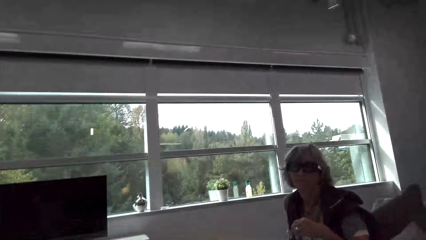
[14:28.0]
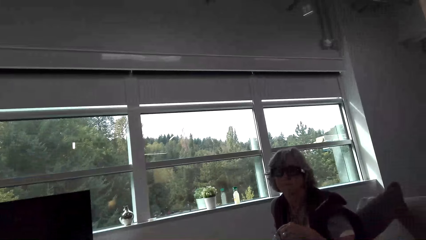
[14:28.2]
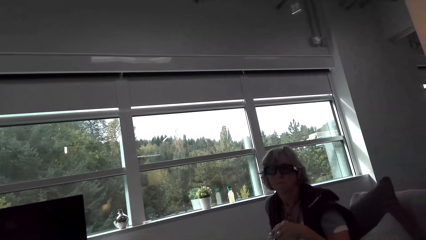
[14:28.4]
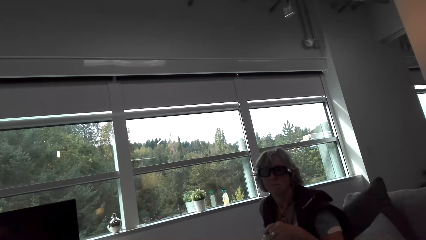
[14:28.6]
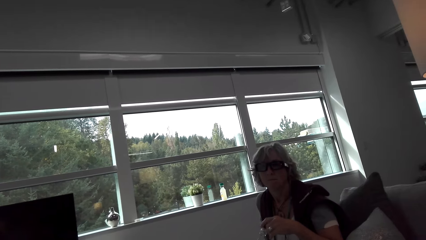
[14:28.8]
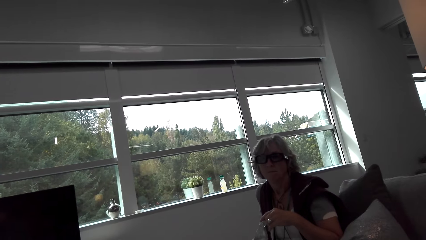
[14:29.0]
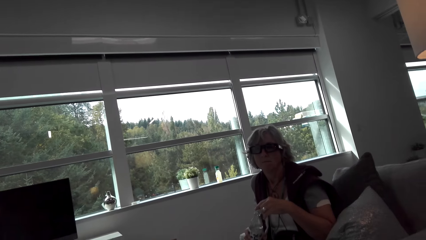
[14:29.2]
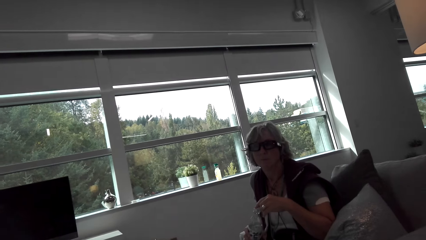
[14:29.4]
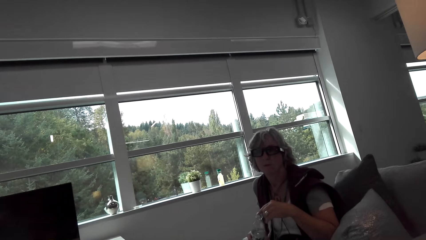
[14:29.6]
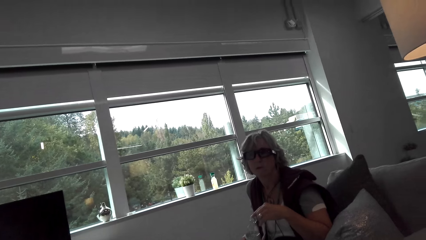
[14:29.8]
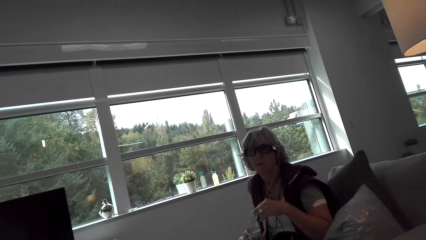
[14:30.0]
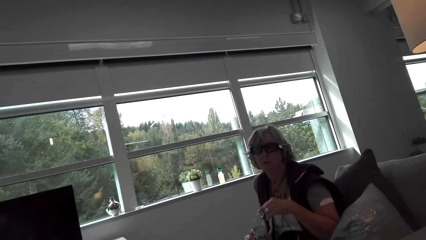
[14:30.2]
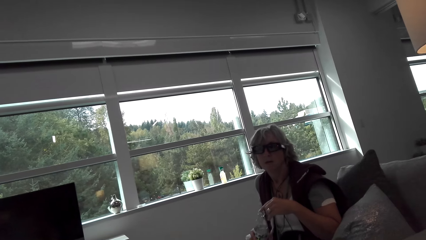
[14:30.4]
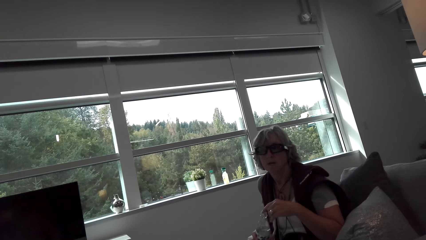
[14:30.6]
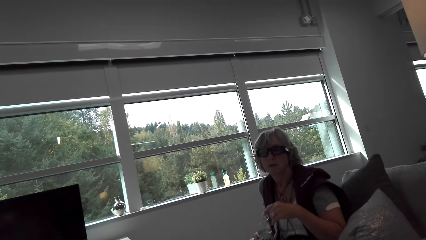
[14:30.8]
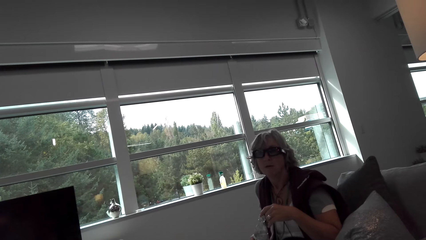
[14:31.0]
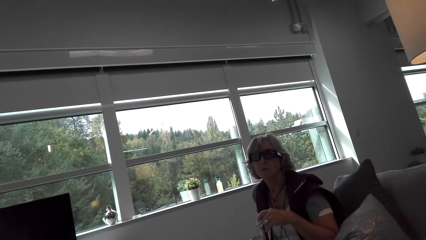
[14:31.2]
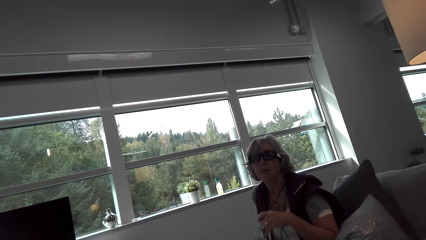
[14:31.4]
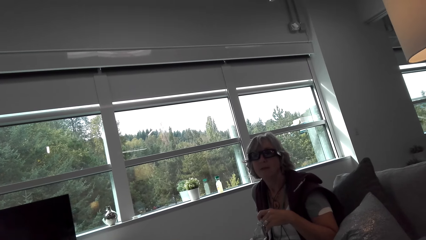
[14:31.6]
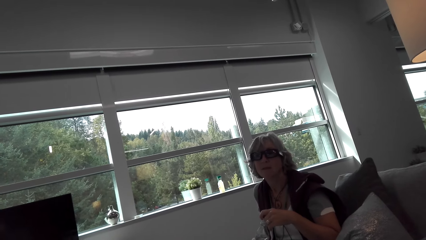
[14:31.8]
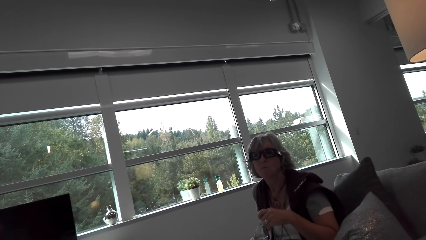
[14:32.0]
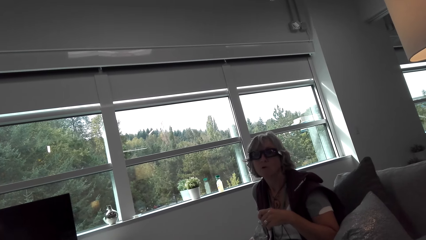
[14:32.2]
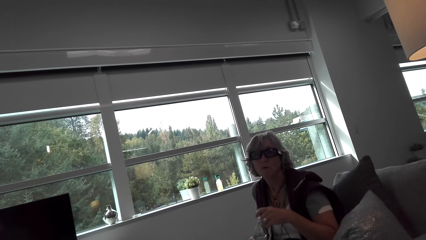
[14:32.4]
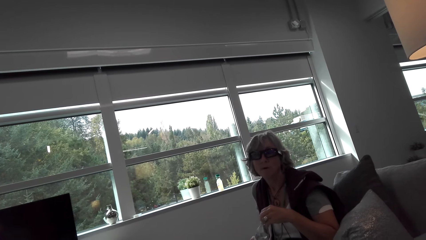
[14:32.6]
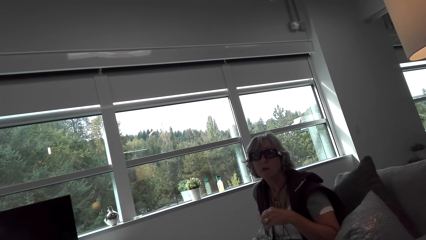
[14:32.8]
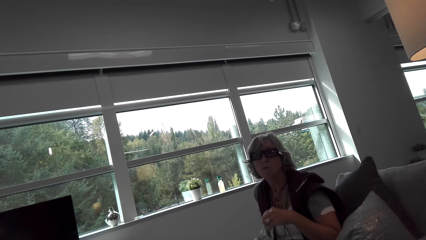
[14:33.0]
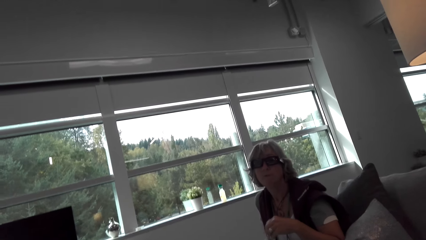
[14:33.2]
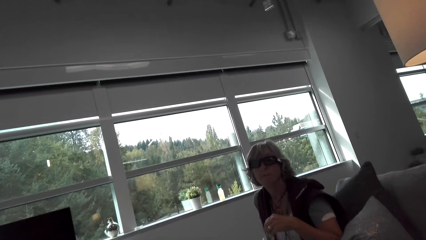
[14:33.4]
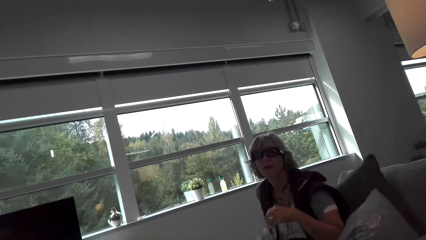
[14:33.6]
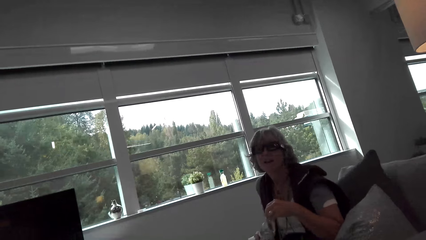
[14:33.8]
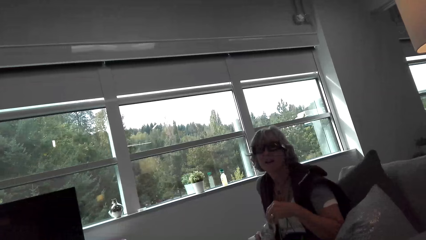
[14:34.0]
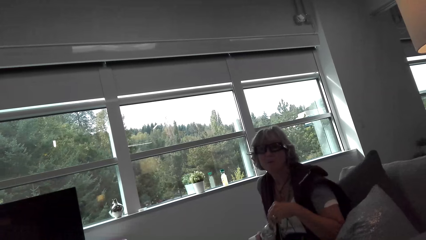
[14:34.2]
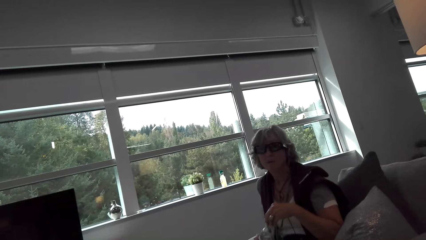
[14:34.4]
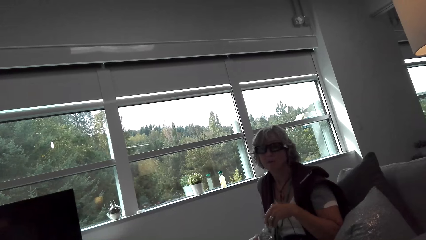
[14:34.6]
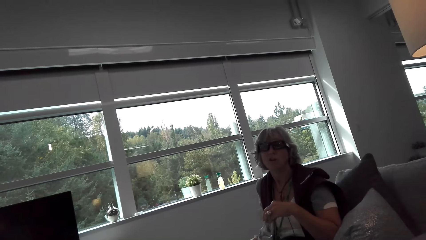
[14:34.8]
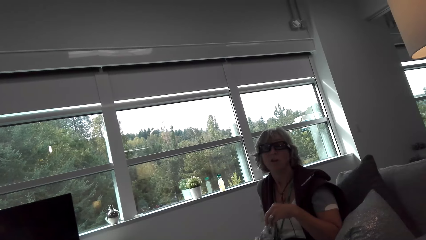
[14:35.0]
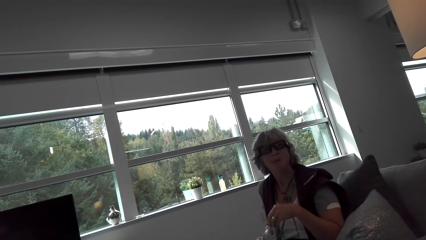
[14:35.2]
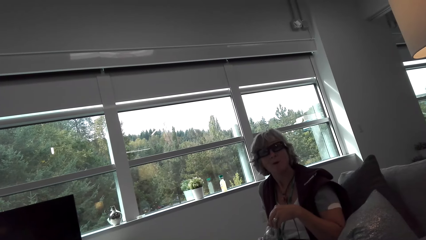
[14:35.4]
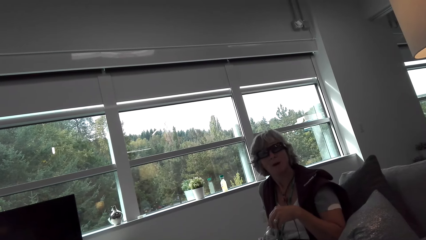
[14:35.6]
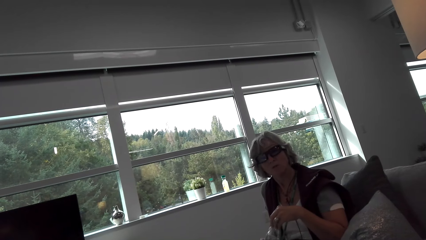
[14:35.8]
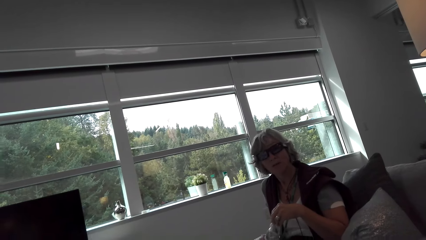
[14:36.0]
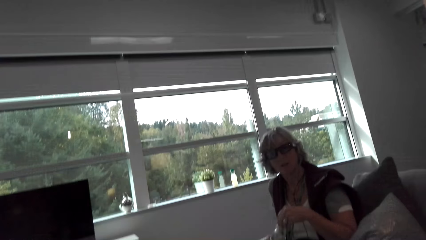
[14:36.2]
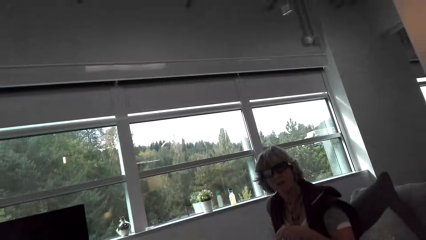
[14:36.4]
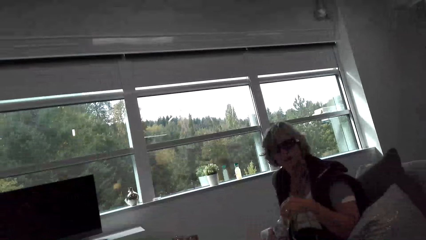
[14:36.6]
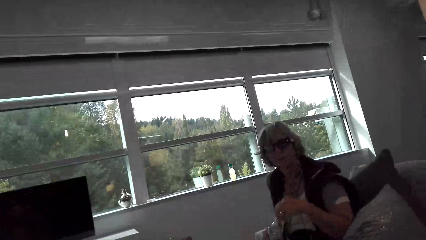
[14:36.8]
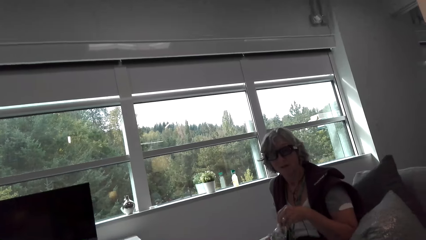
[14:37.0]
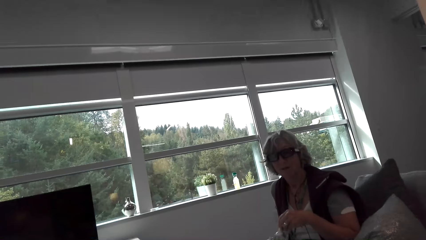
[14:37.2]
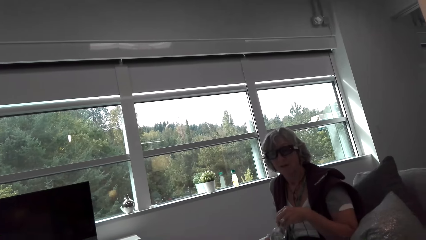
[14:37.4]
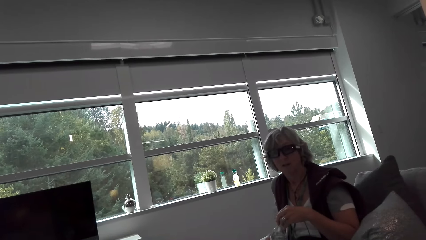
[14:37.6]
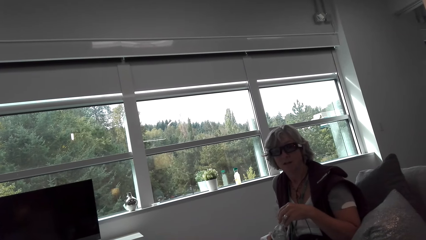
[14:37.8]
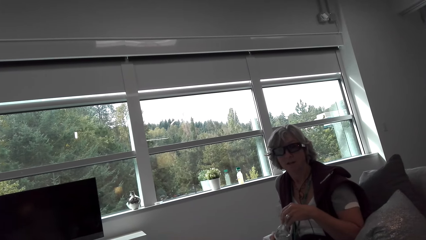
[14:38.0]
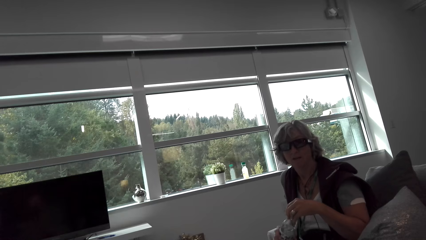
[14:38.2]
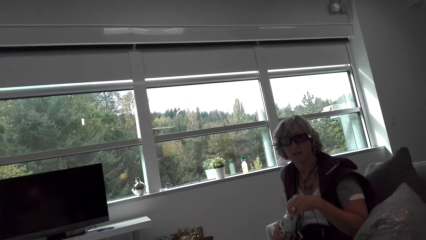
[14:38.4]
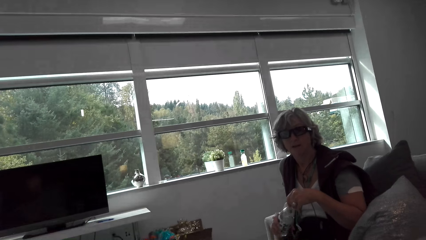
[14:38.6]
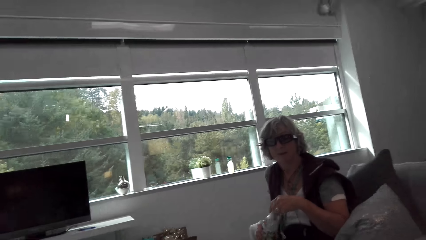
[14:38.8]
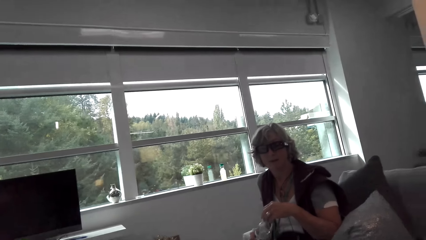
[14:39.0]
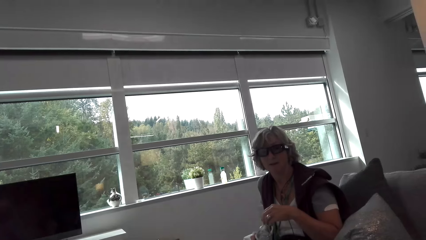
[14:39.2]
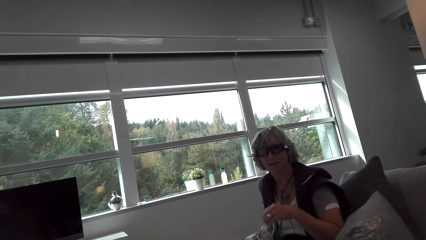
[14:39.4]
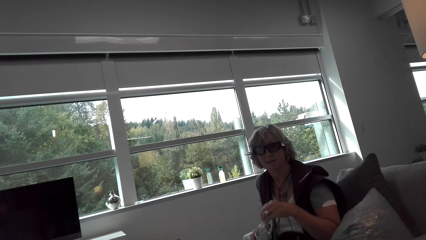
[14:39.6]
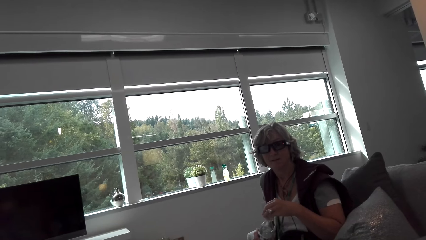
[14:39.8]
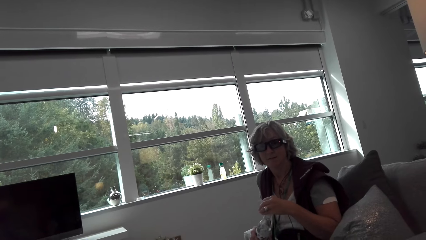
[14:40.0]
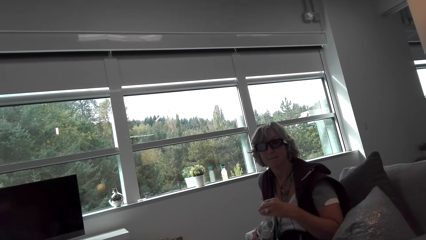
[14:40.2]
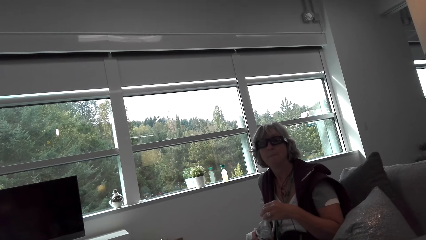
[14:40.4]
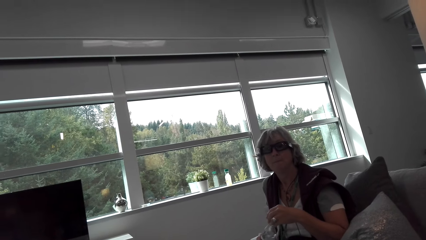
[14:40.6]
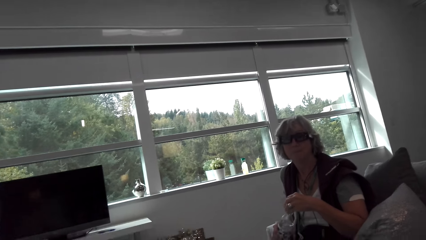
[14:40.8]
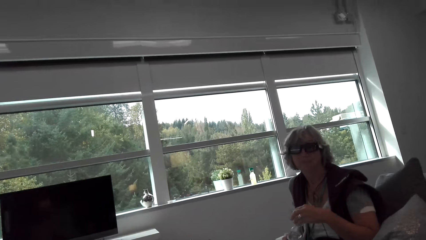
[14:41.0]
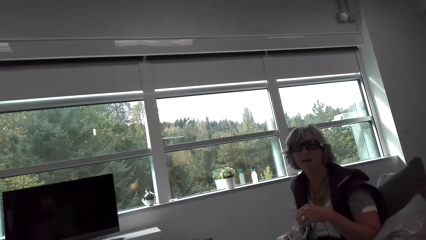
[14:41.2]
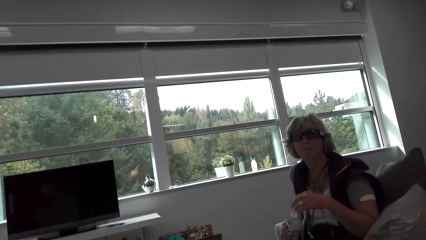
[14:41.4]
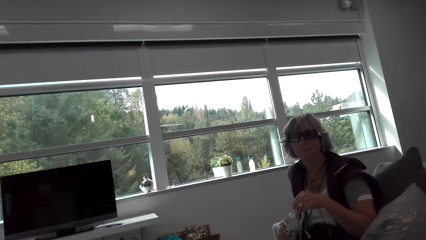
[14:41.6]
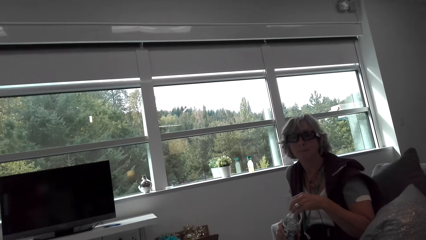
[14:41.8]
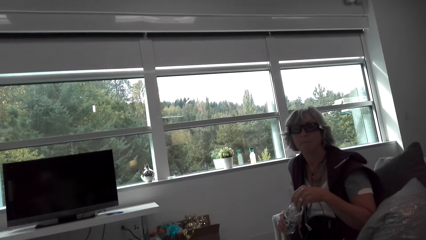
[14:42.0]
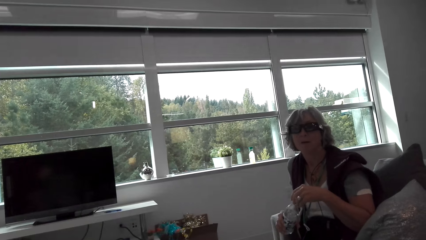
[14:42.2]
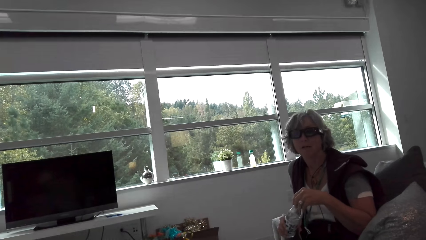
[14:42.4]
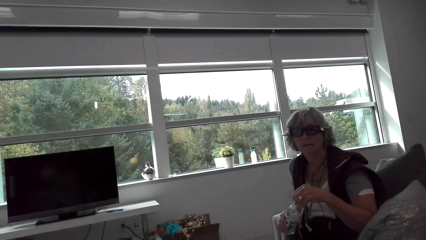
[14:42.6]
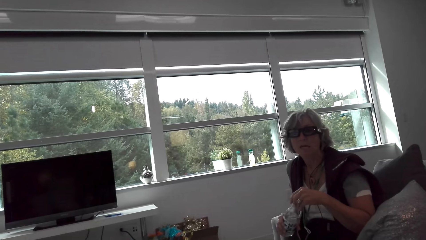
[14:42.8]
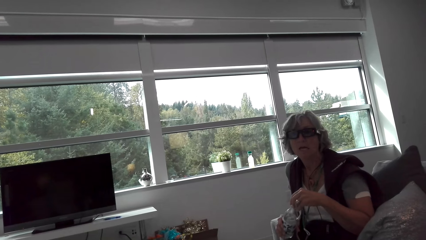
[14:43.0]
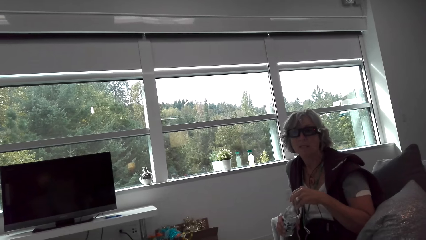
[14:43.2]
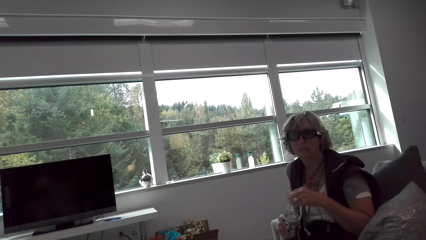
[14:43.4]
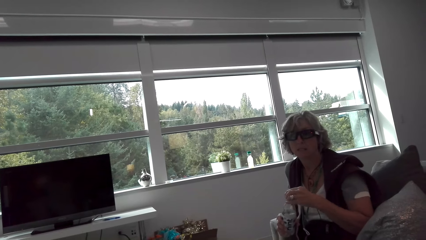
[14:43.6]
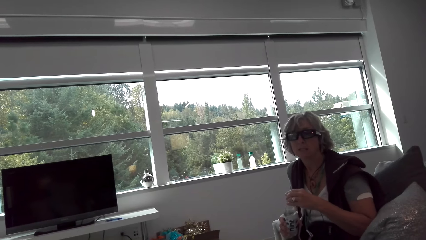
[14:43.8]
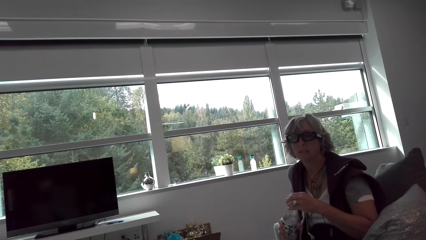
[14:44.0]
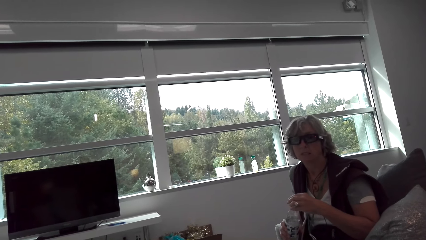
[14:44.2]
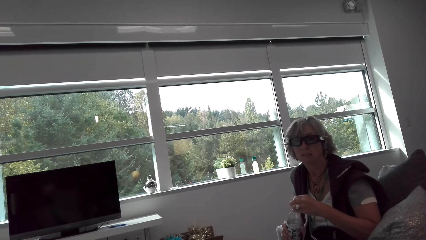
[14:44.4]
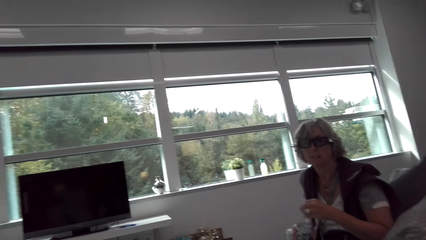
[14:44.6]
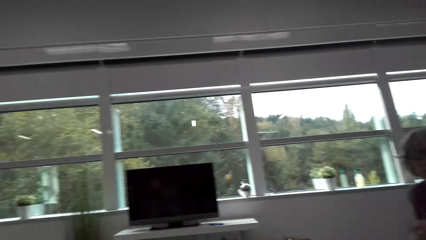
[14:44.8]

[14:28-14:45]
A lady holds the water bottle with both hands. The camera wearer looks around and talks with the lady.
